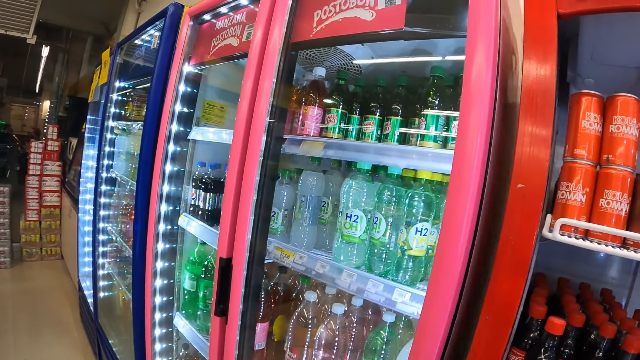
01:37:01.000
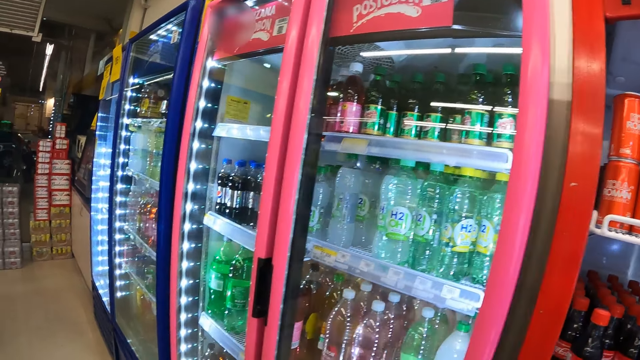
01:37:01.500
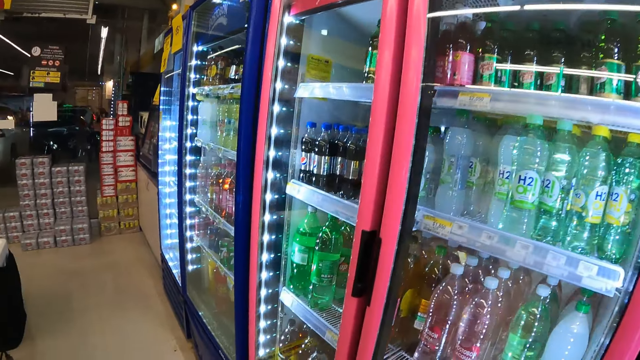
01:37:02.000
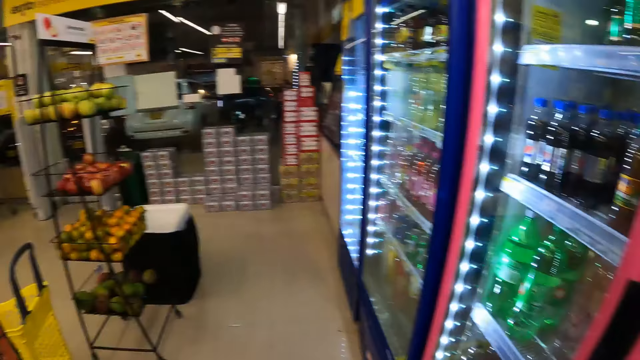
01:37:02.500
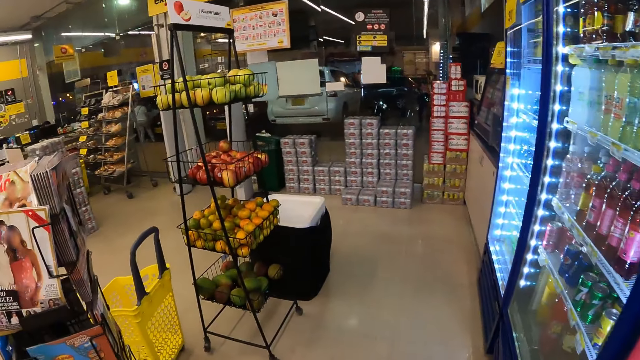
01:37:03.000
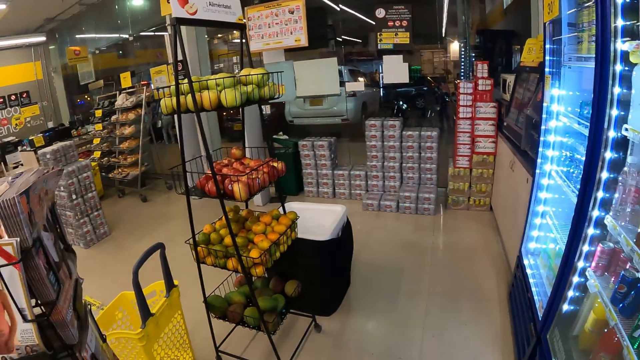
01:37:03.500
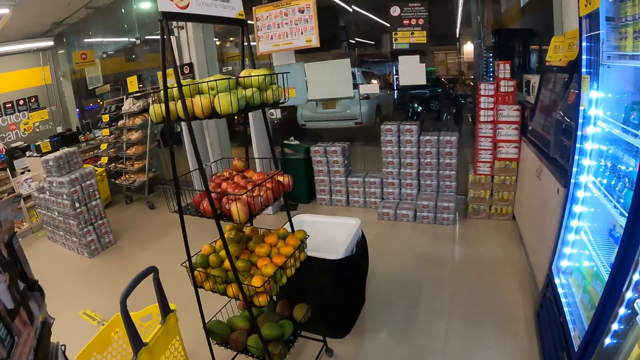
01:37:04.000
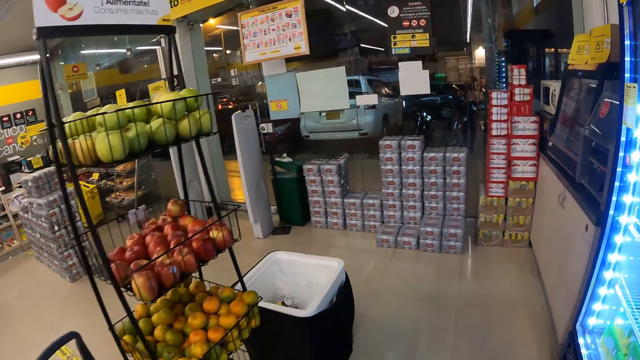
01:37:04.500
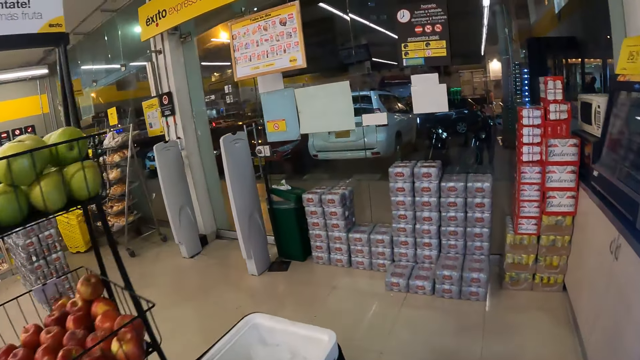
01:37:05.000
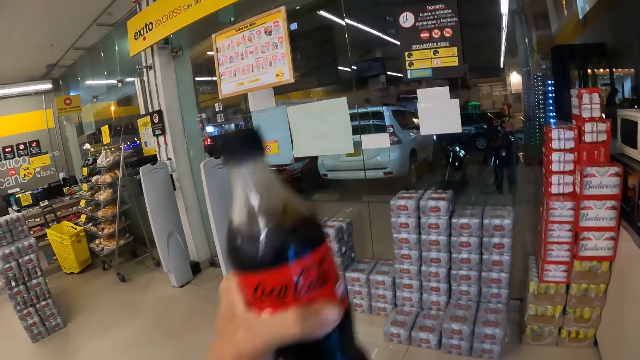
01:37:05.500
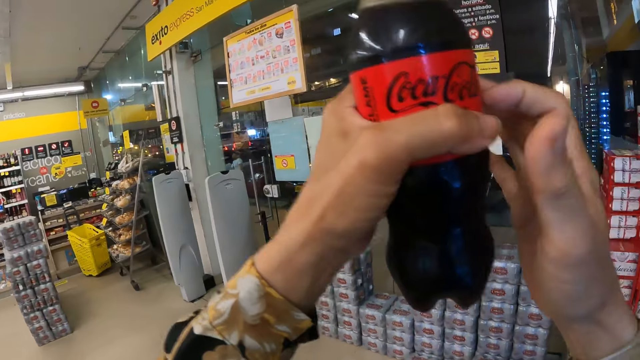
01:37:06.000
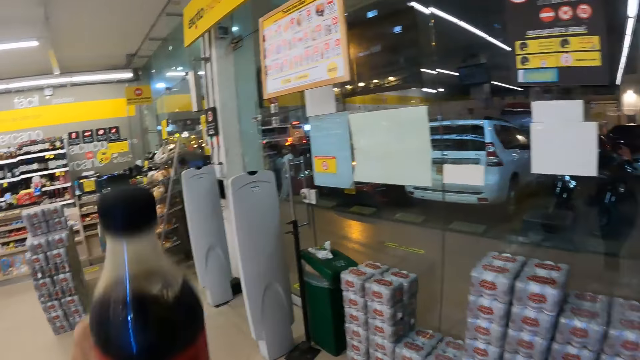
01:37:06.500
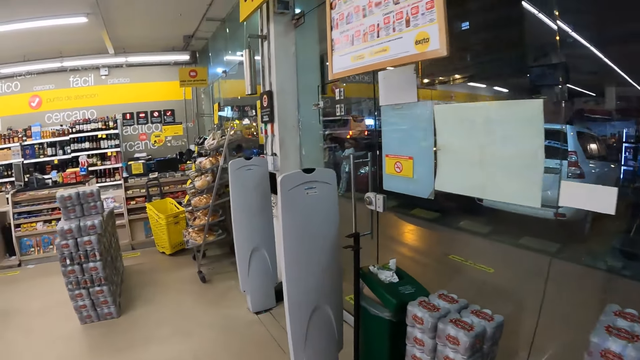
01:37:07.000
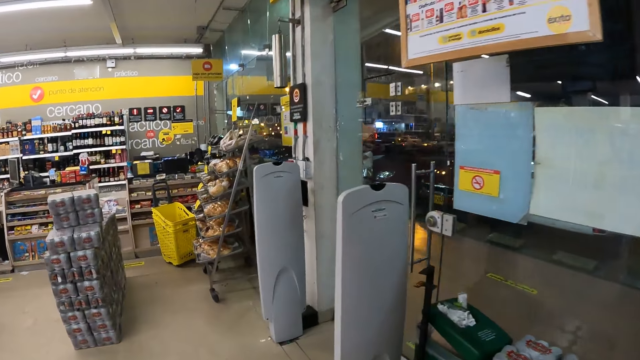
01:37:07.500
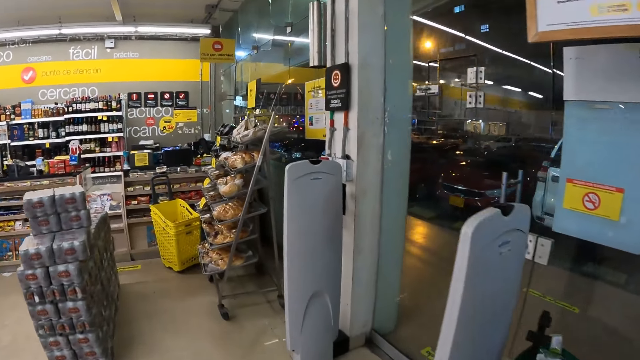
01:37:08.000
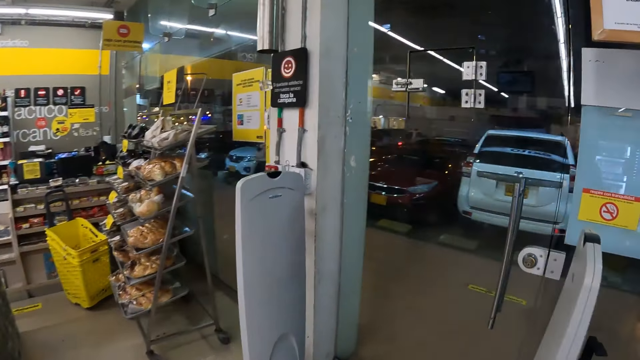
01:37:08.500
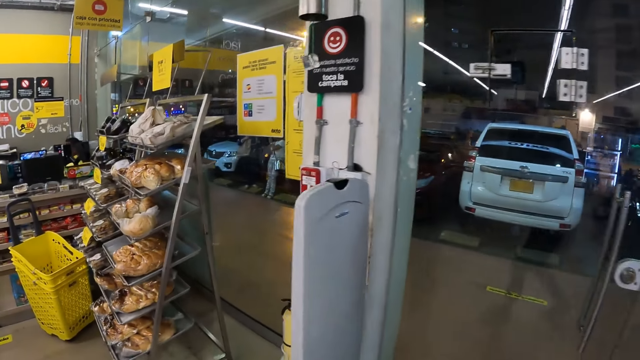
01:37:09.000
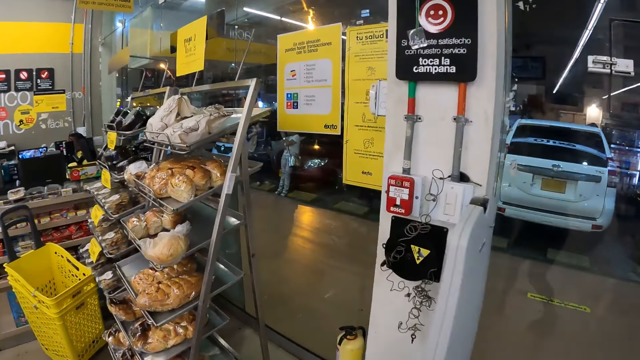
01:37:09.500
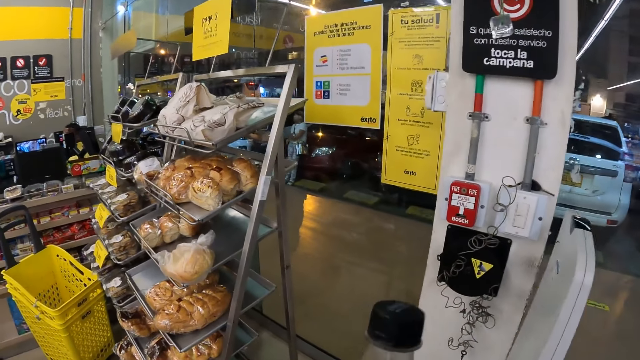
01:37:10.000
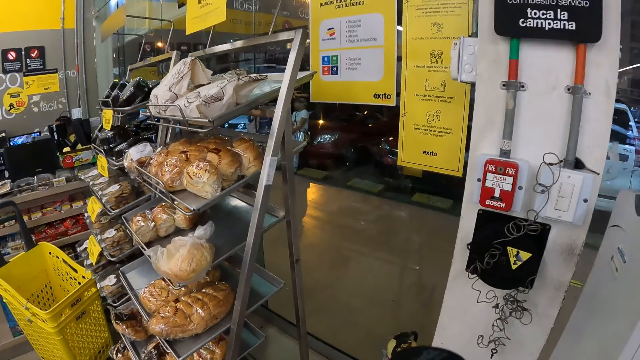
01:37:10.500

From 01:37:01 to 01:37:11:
The camera wearer raises up a carbonated drink with her left hand. She taps the carbonated drink with her right hand. She holds the Coca-Cola.

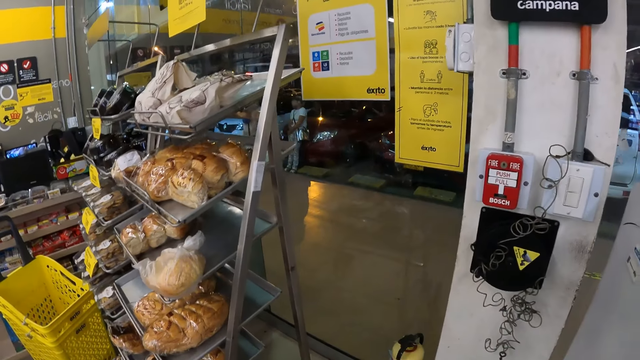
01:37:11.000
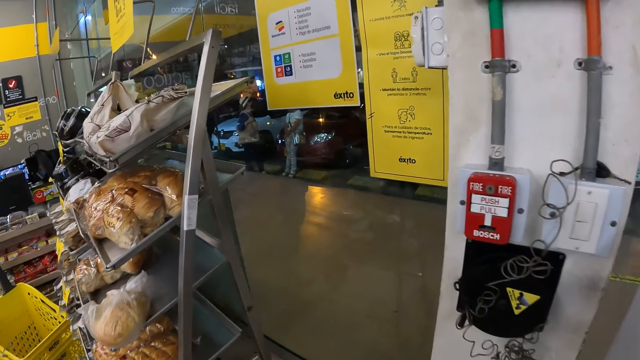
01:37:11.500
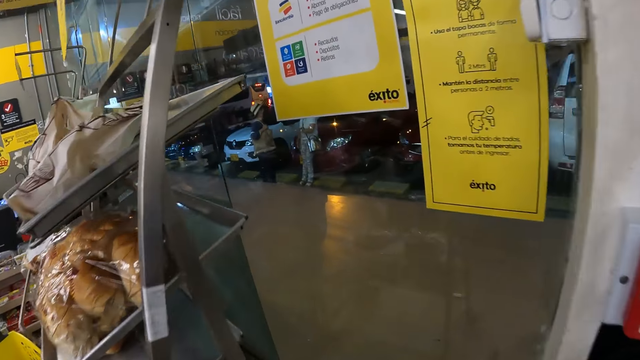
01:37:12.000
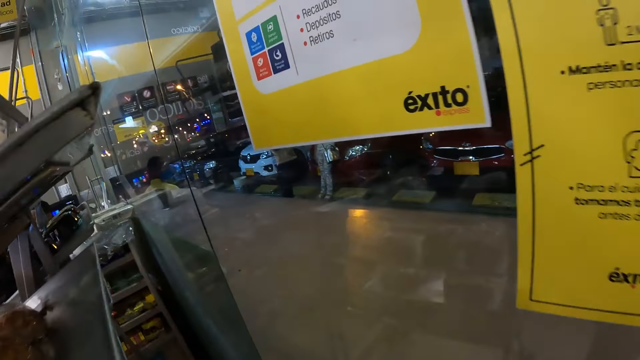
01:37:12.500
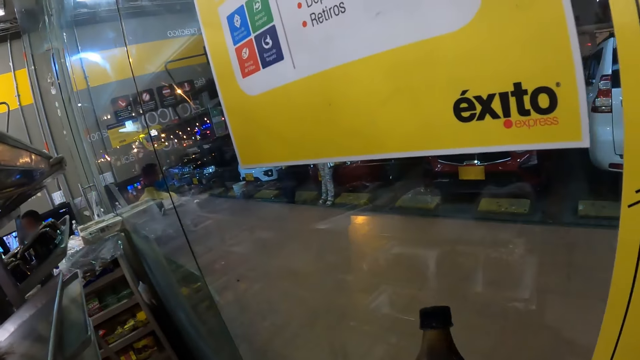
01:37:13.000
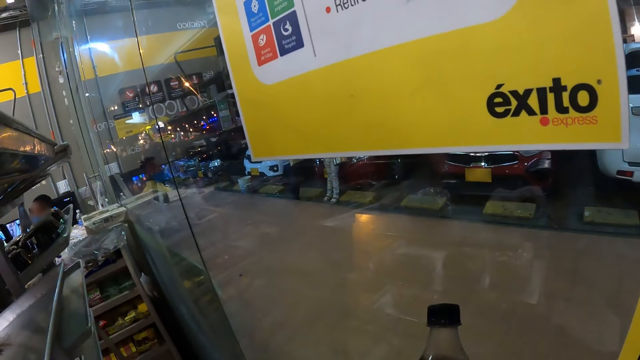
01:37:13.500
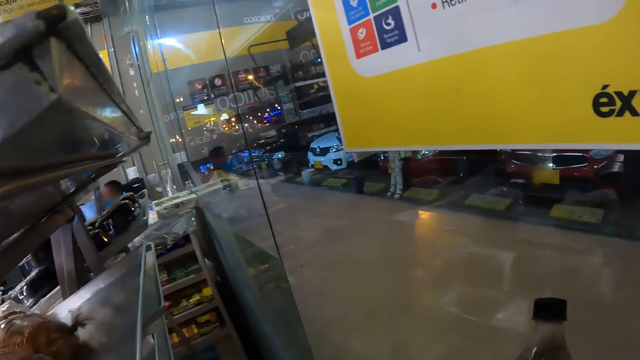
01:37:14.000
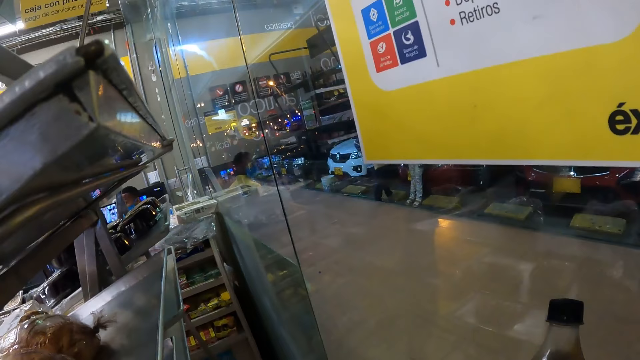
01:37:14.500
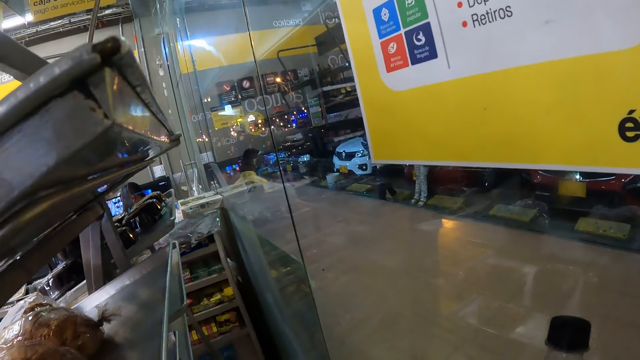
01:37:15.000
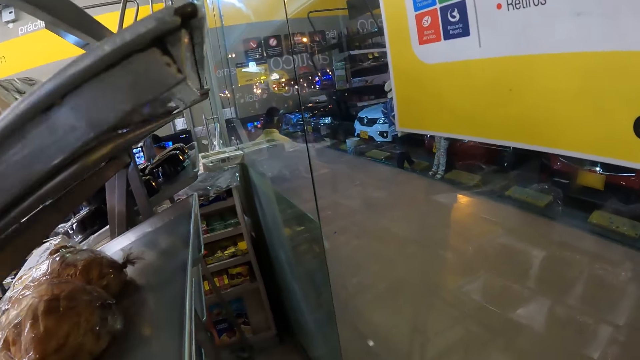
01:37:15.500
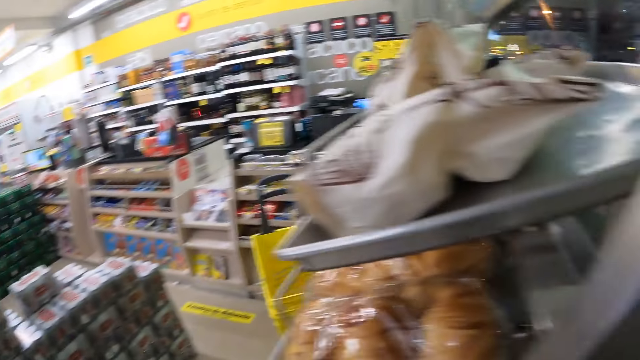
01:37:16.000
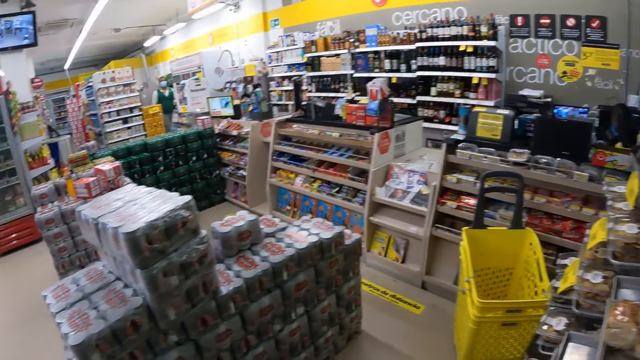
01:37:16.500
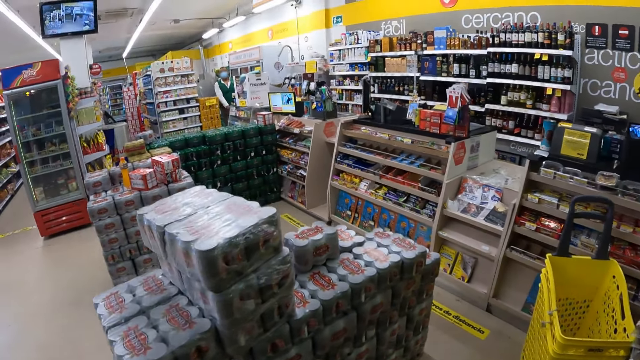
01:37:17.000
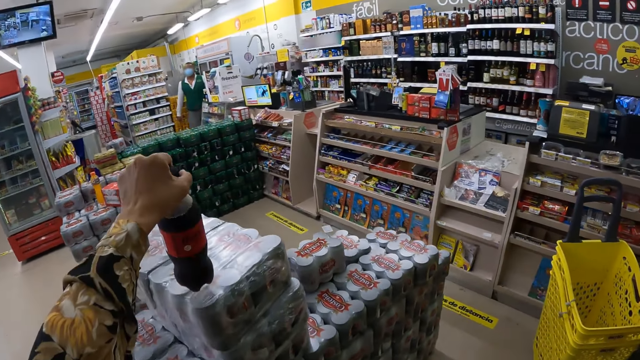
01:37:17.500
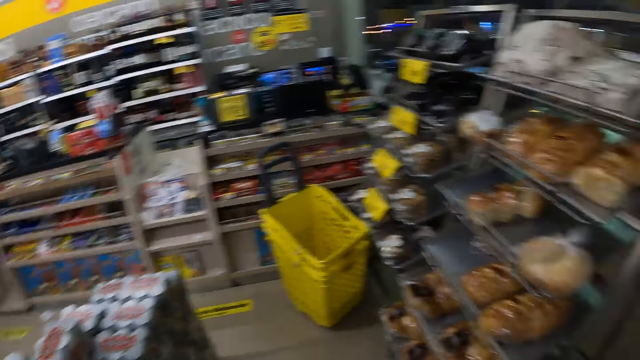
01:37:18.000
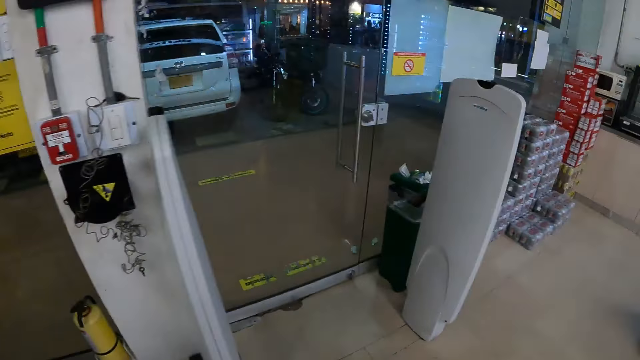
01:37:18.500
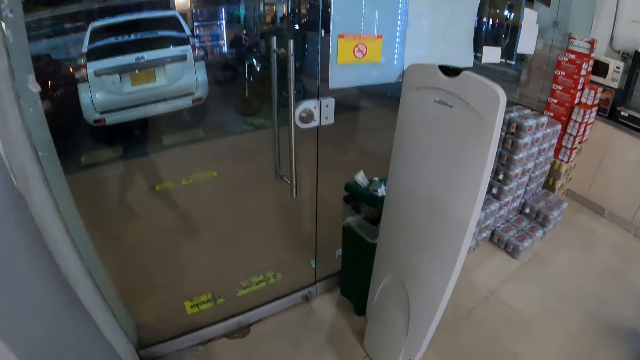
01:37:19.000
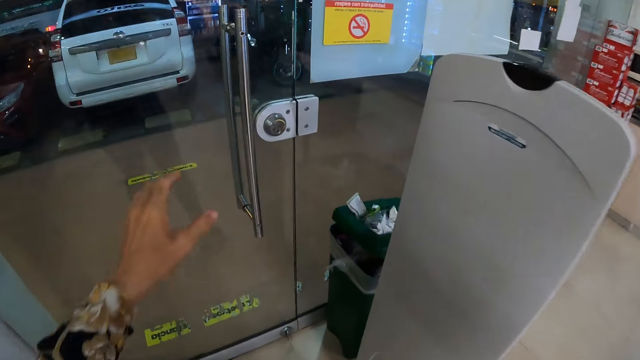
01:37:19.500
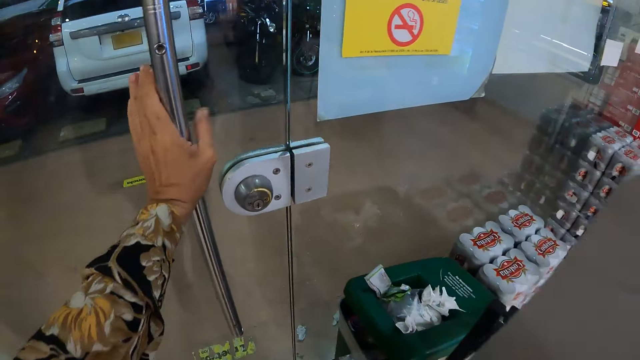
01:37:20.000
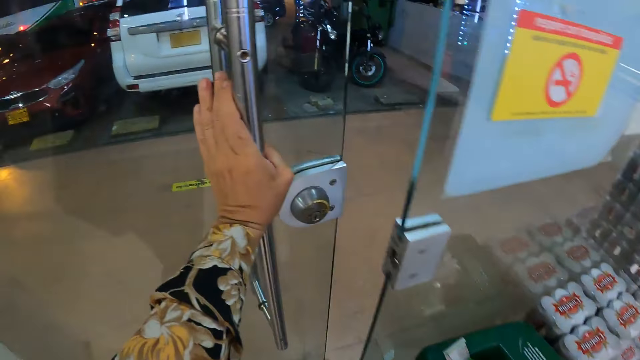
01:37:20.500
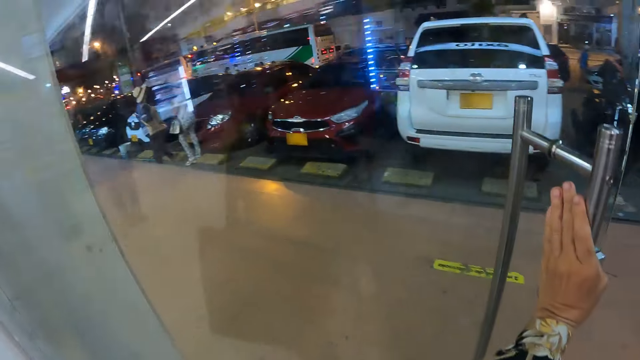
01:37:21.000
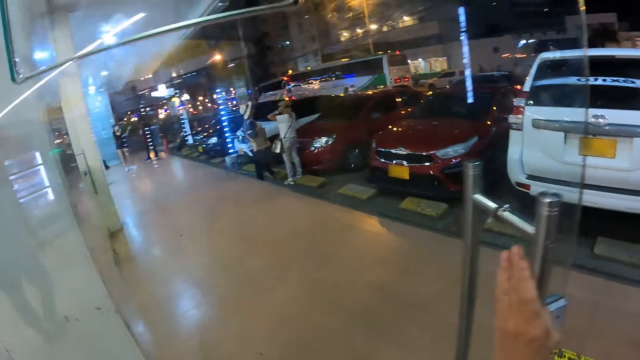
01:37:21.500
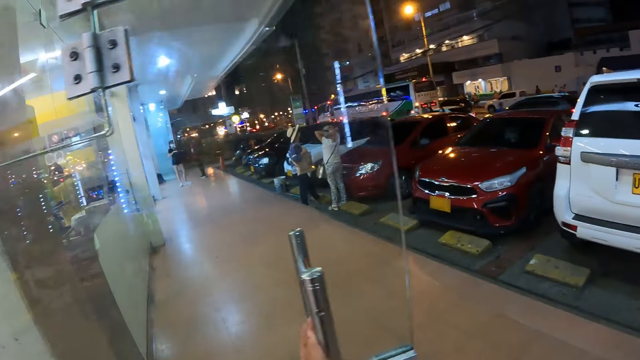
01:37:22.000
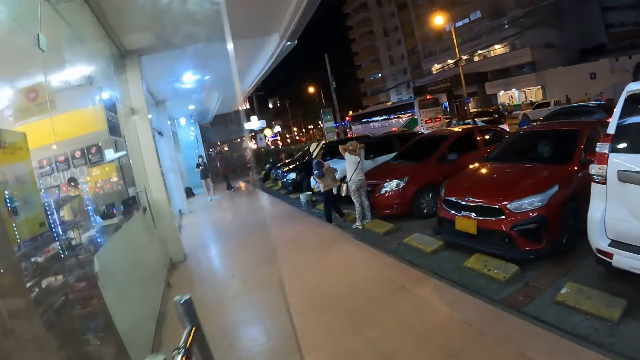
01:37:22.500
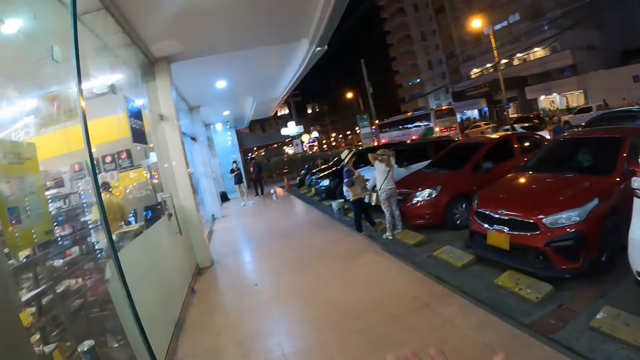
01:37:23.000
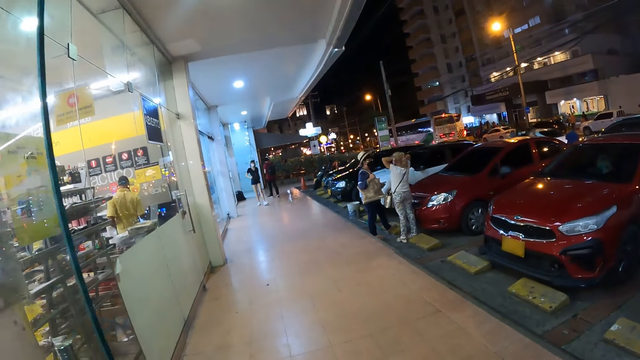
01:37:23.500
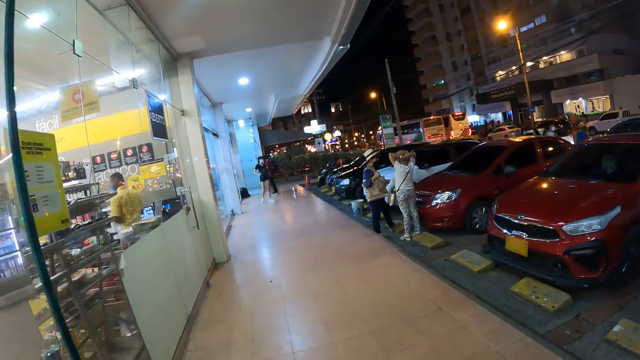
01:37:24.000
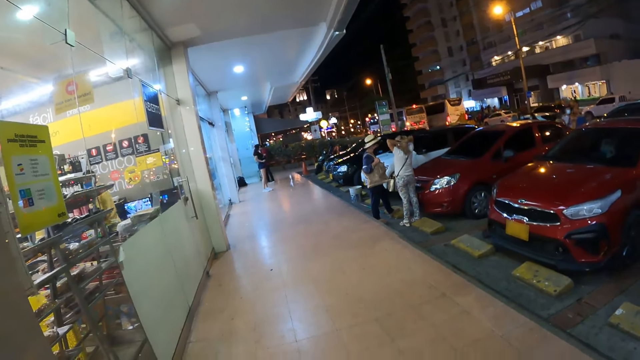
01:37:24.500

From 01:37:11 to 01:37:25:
The camera wearer looks through the window. She drops the carbonated drink on a pack of hand towel roll on the floor with her left hand. She looks around. She opens the glass door of the grocery store with her right hand.
